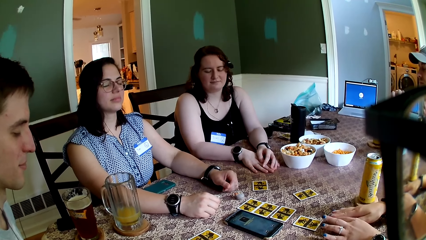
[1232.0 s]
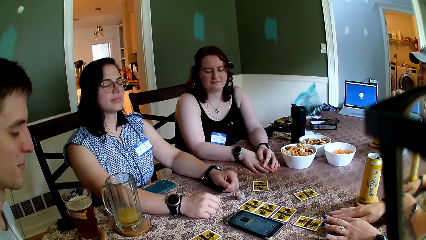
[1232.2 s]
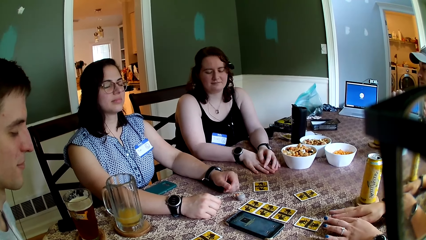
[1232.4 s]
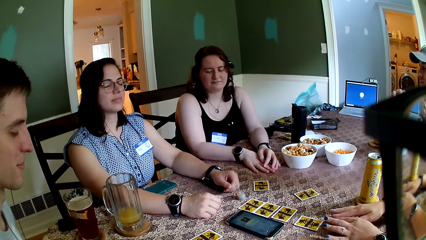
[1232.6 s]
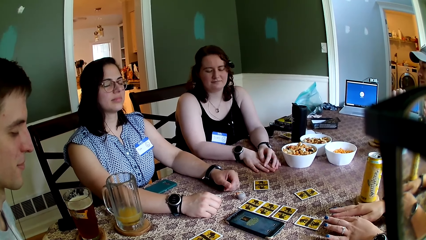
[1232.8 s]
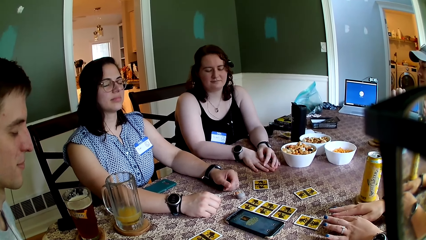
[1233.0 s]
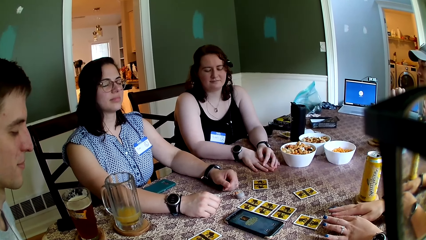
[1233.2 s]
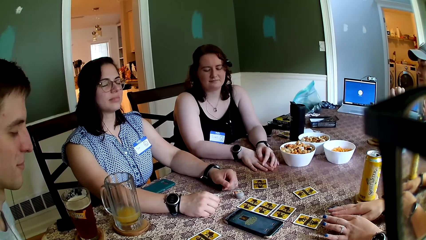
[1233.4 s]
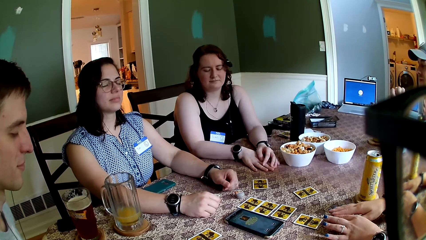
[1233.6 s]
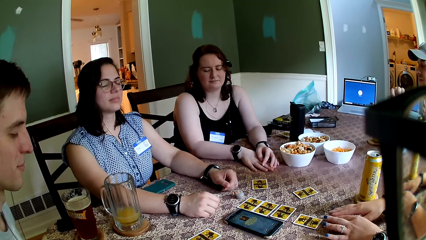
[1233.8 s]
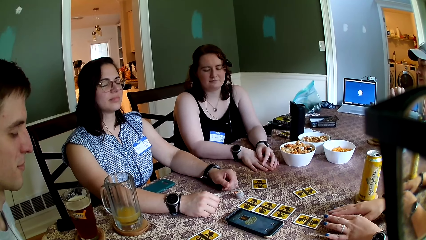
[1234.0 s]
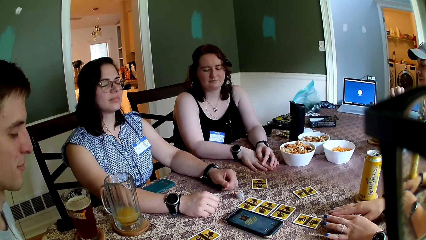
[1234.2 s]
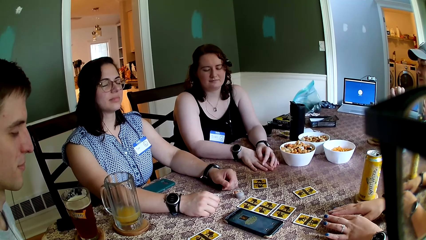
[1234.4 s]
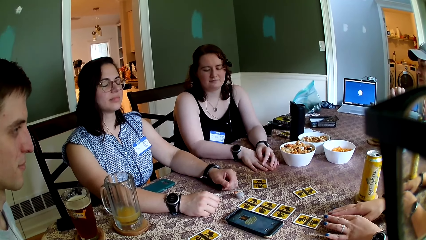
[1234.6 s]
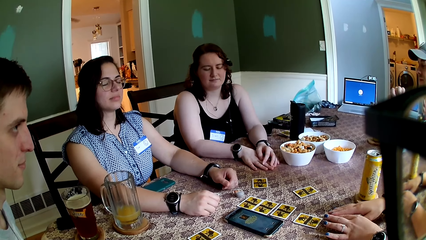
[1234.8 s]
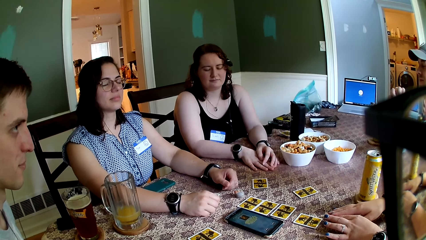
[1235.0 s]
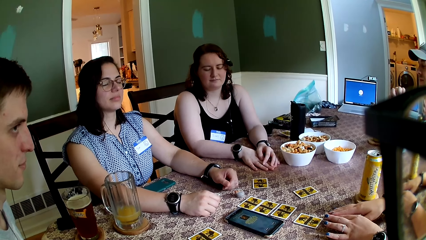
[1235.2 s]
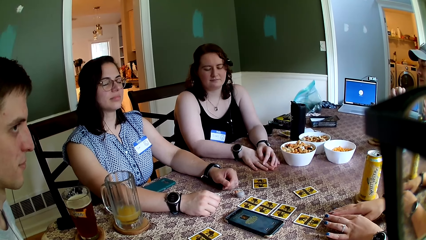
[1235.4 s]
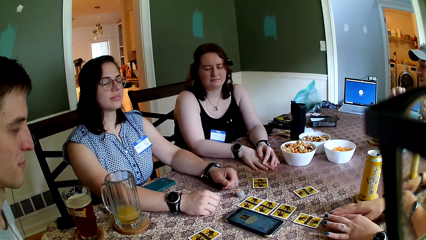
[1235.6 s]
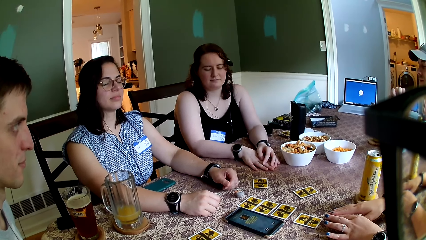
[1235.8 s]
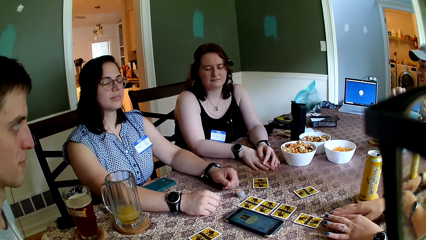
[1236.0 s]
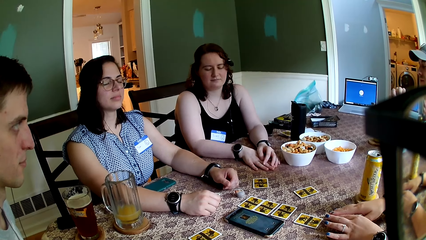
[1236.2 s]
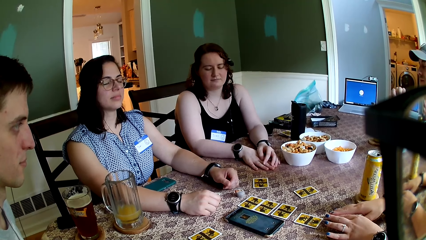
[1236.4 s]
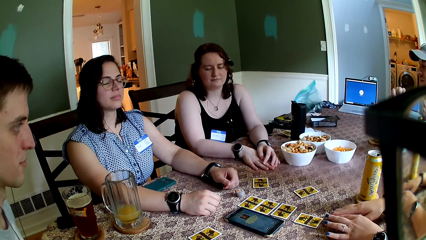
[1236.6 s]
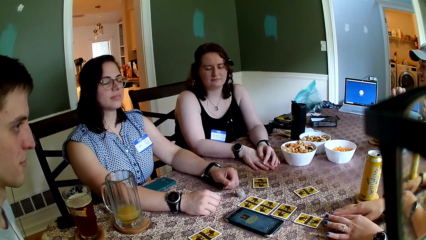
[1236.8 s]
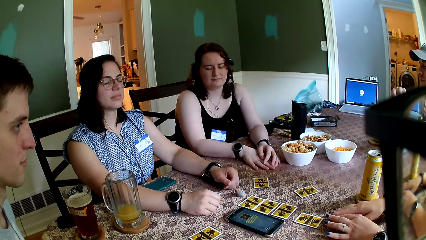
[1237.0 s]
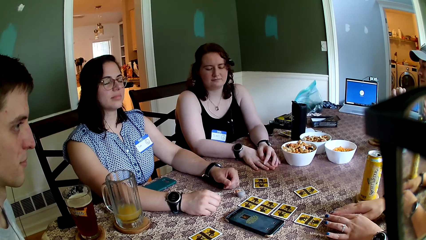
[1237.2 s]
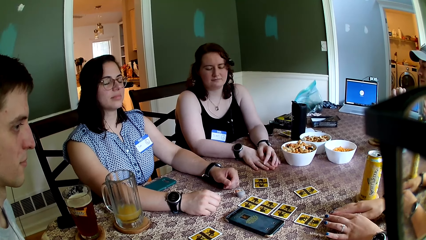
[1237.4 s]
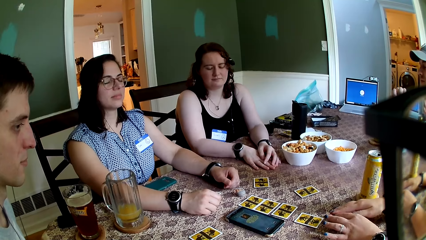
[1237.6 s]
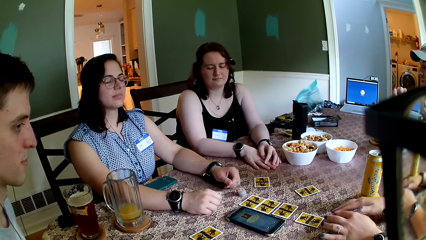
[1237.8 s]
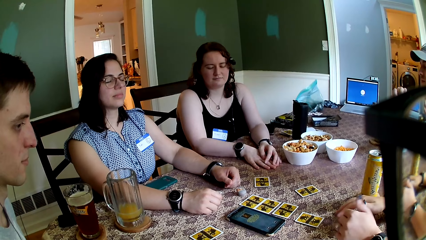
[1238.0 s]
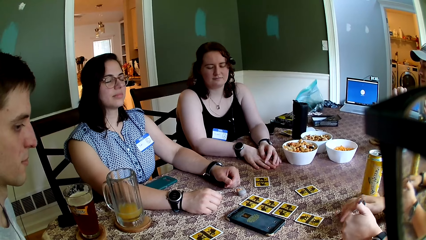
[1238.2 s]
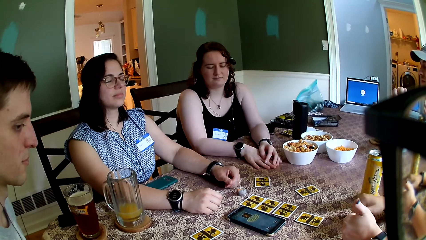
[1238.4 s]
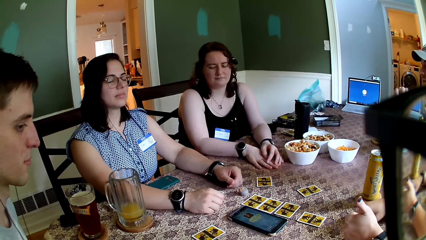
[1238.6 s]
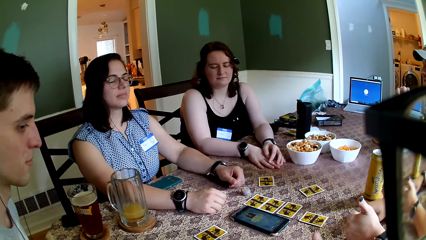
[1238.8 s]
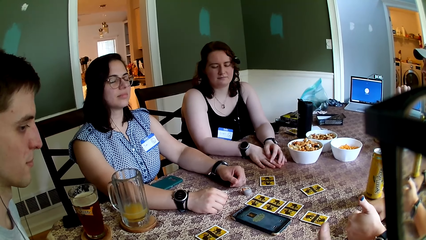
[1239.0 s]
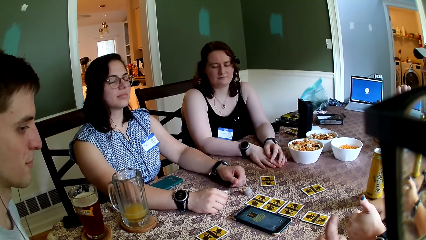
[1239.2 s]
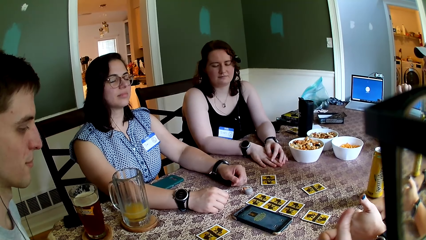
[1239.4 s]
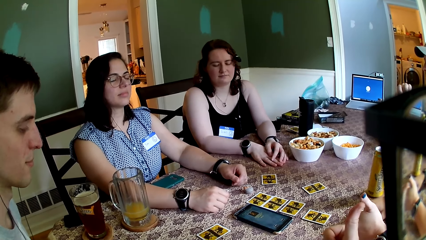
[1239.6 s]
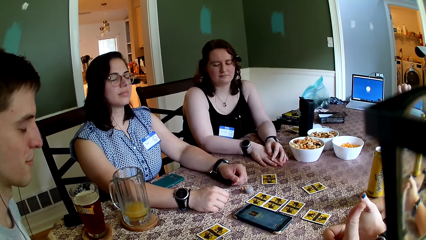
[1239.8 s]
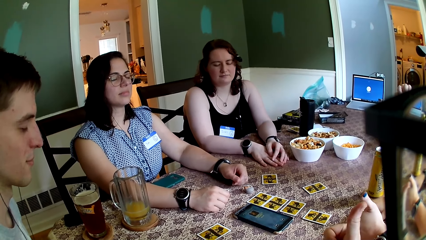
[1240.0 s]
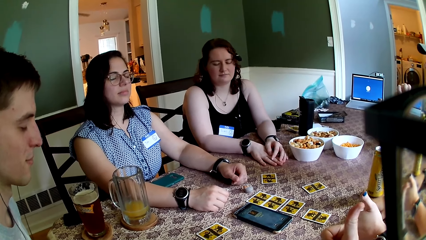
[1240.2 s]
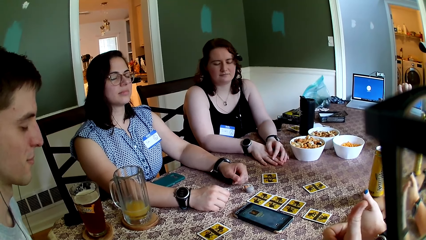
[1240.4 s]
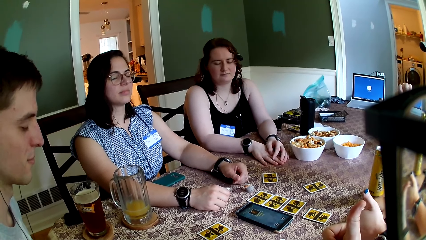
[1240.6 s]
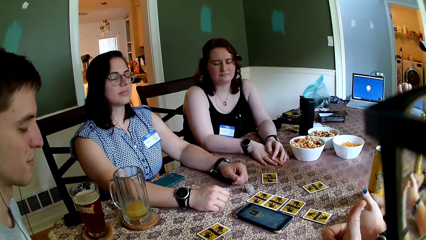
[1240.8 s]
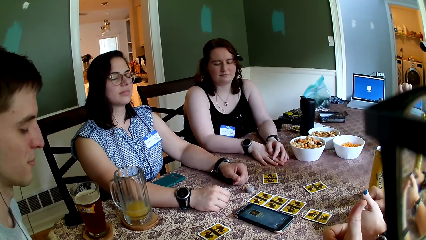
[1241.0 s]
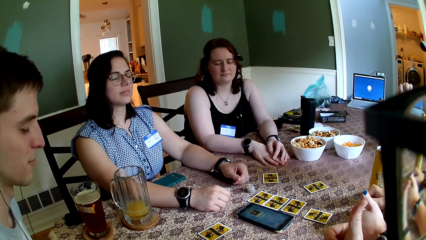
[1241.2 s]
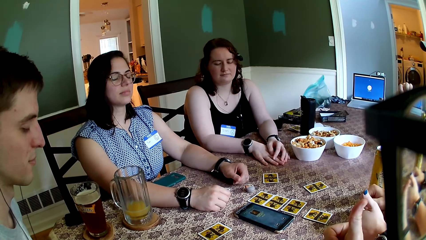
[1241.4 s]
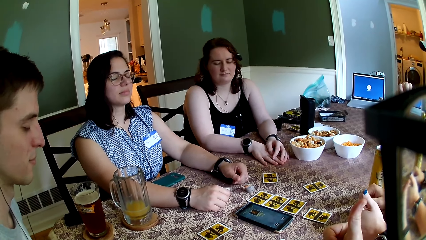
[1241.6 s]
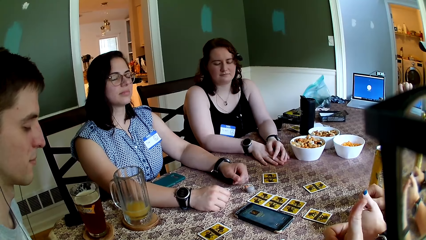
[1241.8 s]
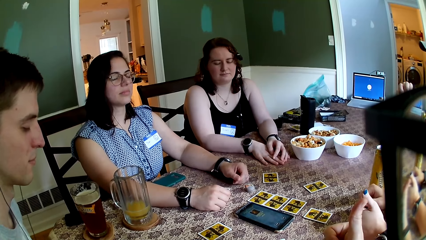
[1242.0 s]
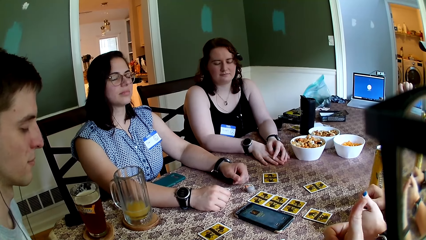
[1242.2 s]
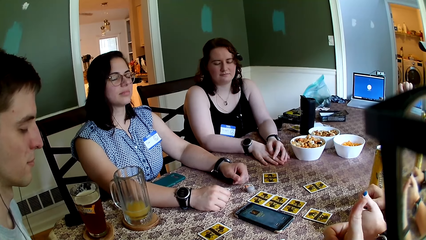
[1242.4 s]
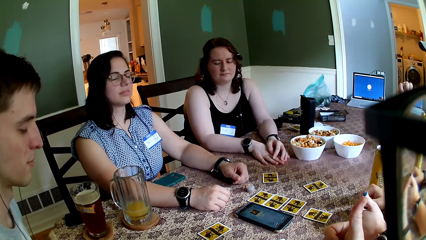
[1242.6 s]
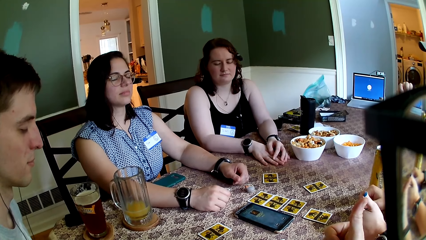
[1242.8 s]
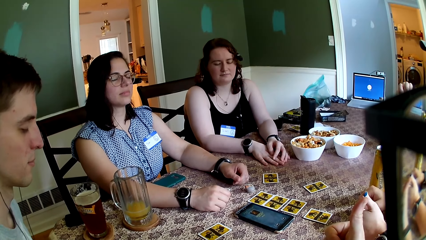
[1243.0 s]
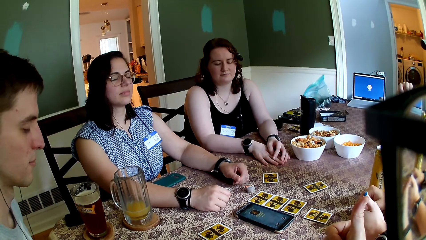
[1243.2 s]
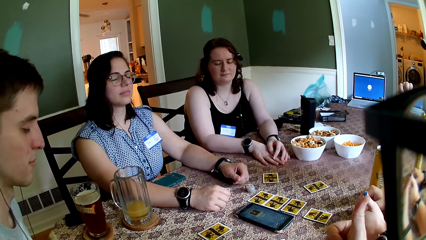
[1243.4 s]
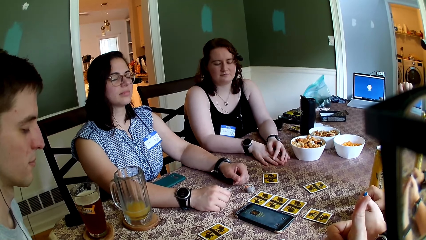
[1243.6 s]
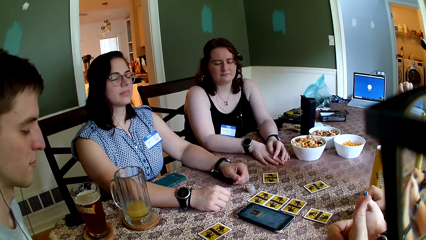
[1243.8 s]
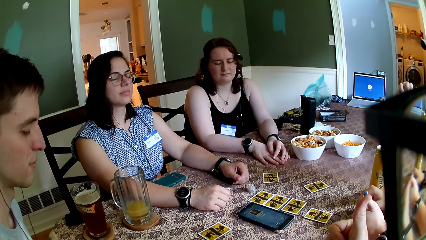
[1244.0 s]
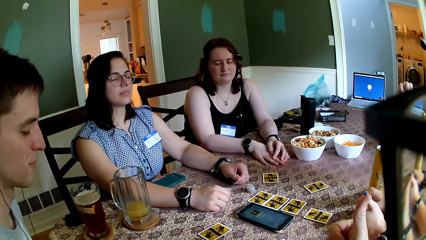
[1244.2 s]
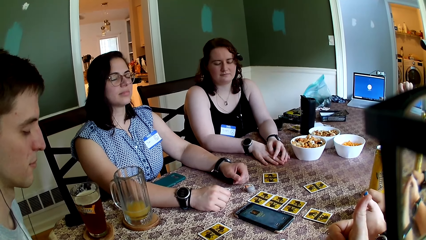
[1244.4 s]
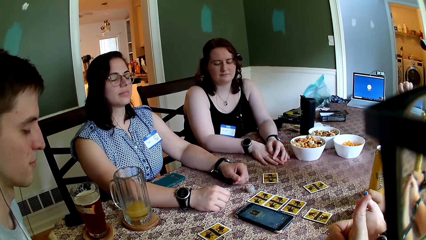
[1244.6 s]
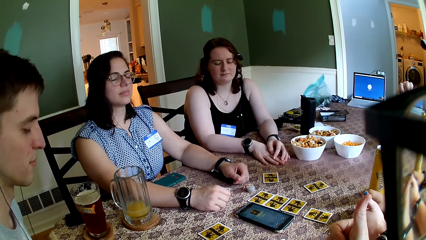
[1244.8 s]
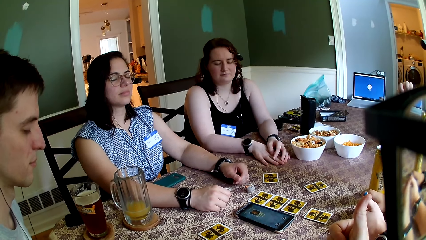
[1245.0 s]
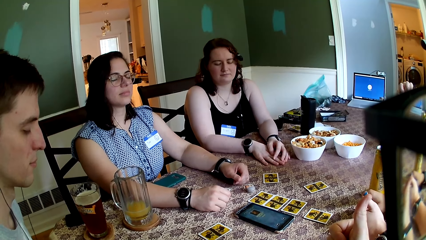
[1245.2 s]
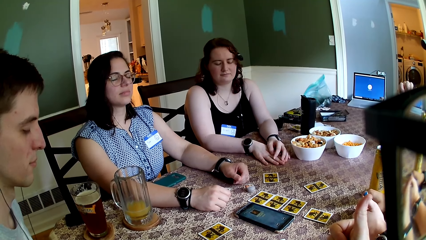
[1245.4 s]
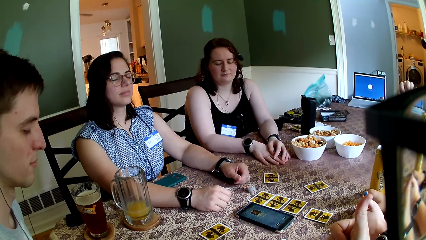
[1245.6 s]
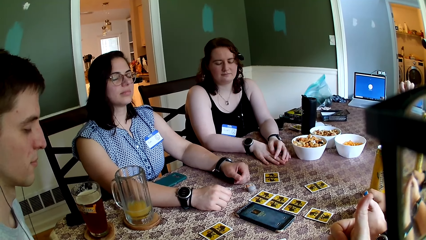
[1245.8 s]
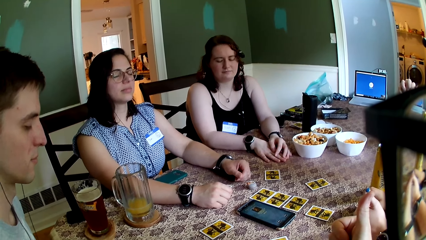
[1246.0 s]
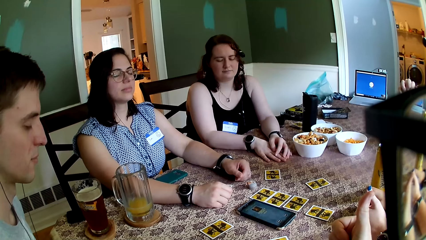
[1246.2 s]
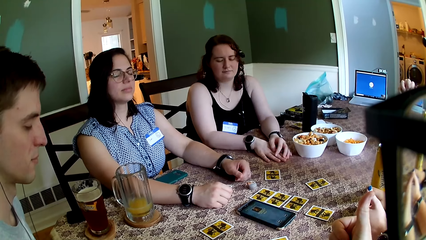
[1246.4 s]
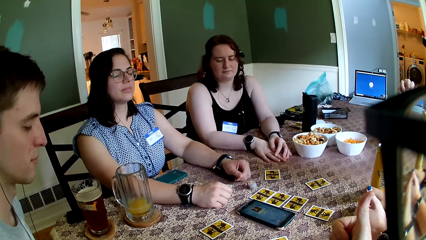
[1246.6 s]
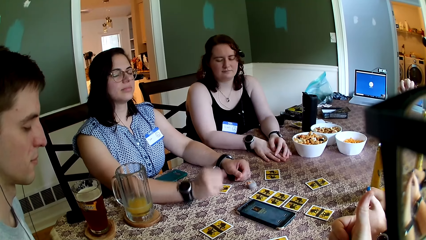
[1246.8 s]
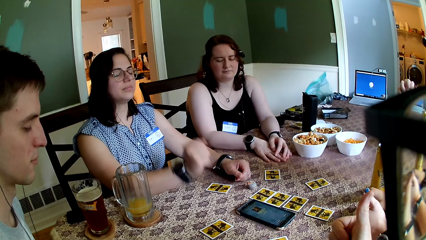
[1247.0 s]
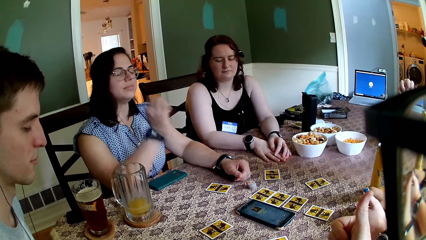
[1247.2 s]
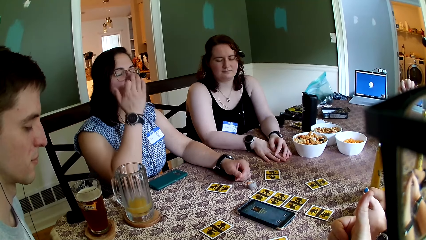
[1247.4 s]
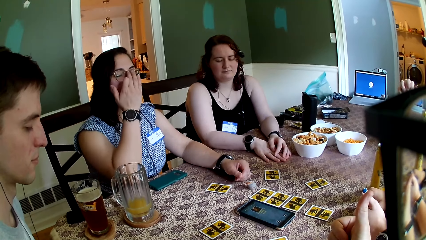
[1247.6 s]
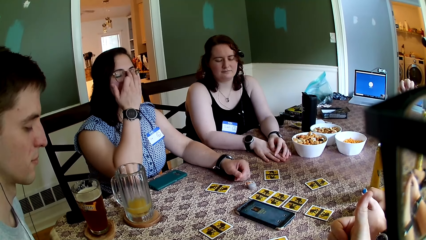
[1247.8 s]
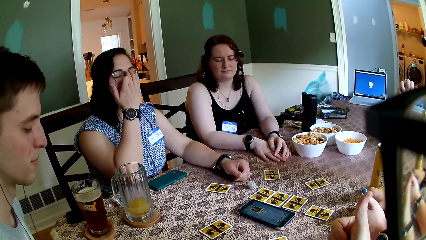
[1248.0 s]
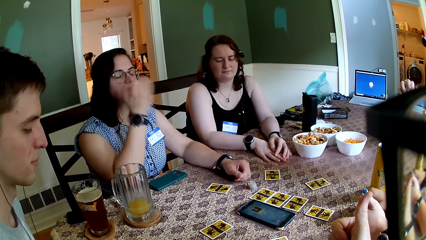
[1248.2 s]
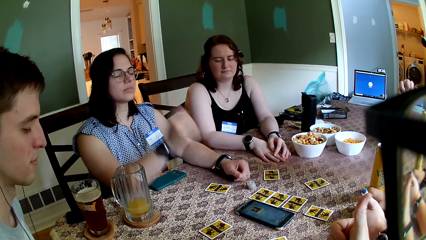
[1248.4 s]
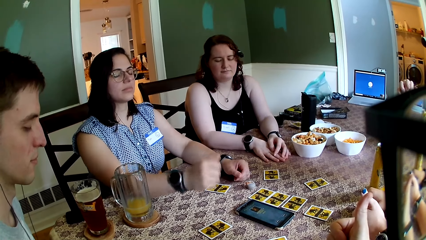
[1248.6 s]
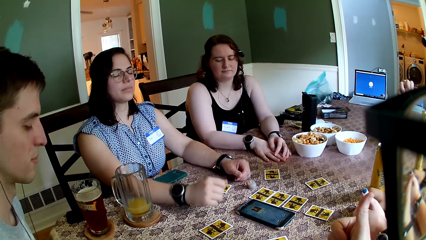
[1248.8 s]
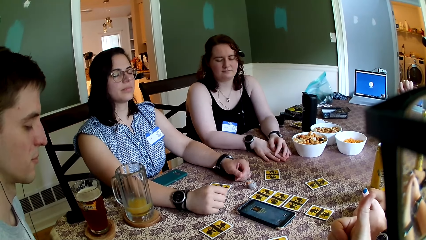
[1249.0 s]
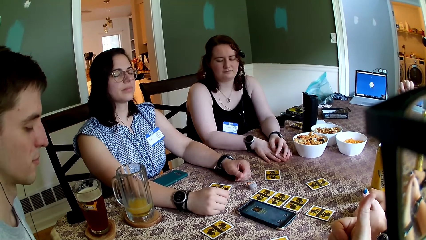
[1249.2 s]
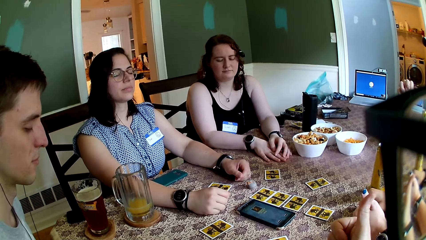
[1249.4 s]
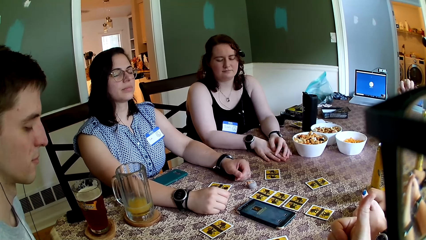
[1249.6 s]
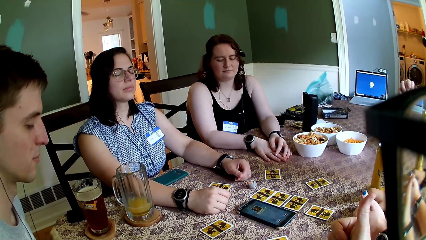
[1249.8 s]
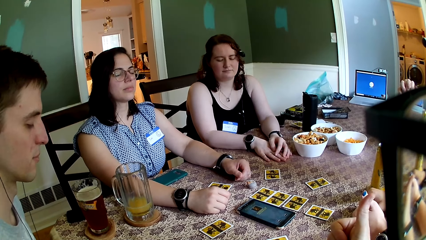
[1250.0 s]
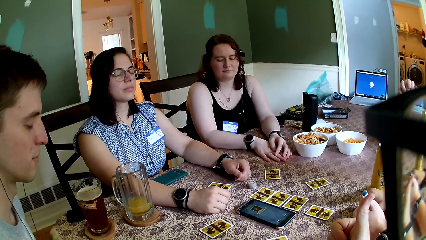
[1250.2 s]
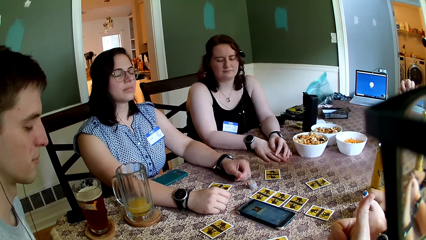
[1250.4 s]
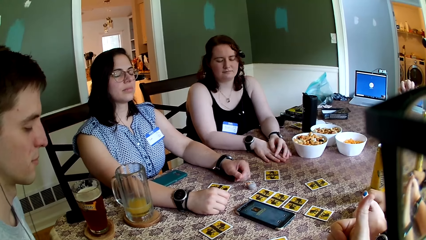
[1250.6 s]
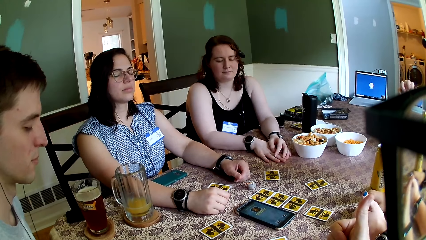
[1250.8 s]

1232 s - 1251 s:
The woman touches her face with her left hand.
